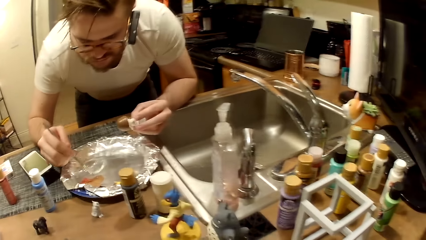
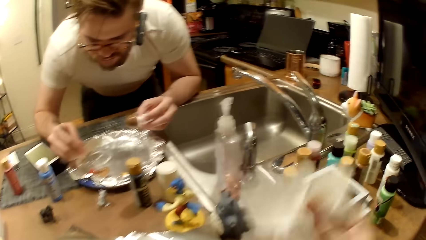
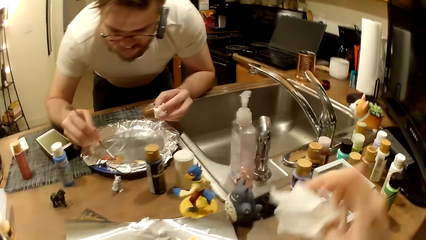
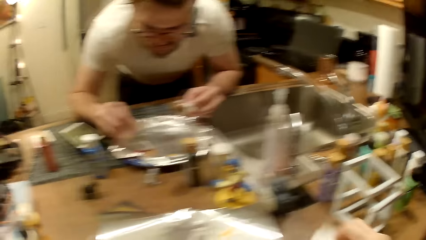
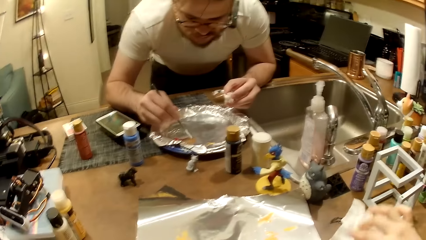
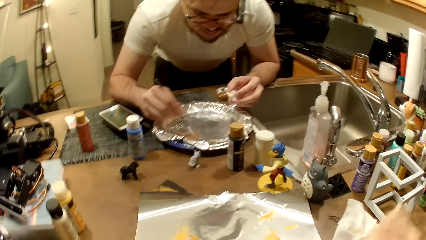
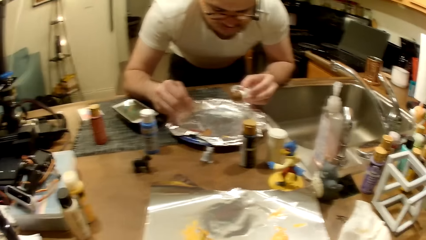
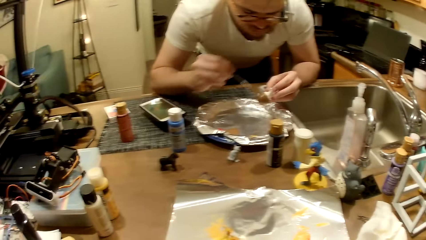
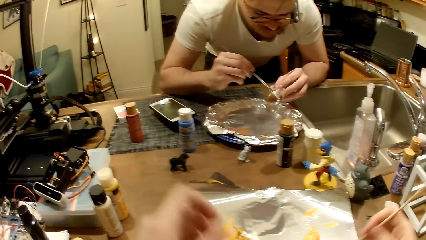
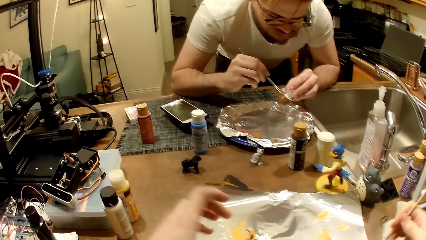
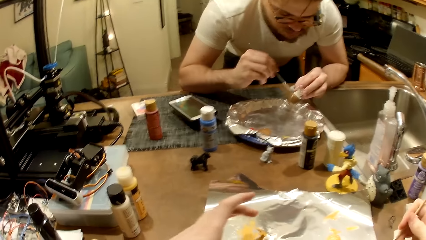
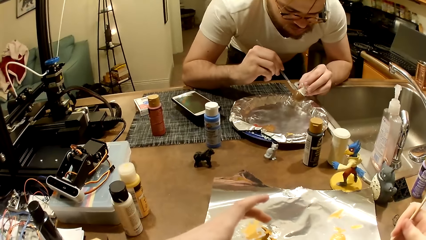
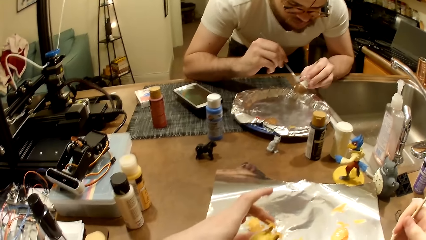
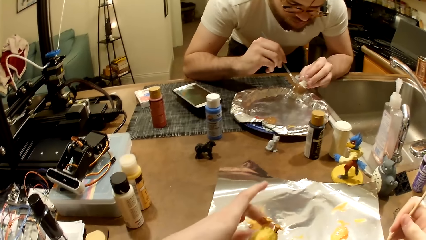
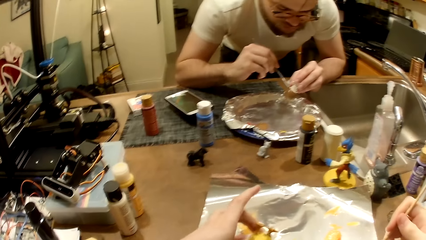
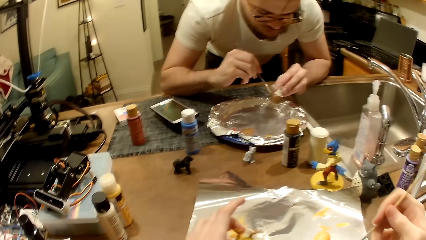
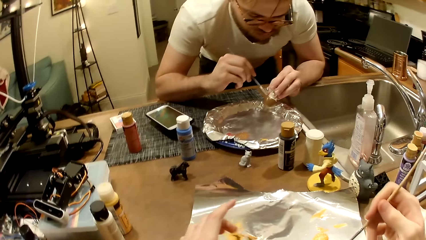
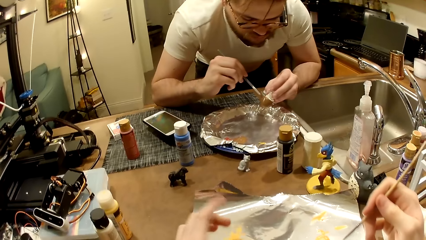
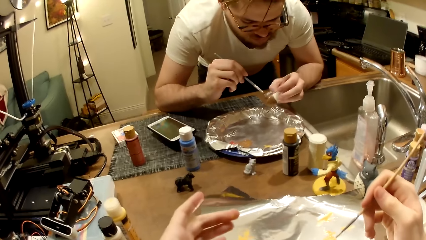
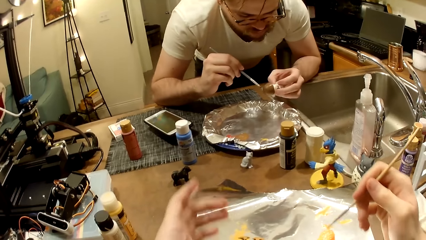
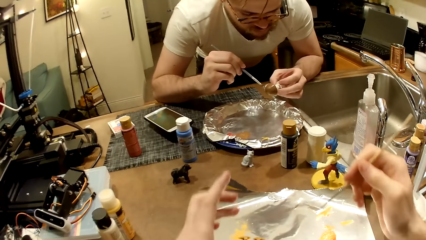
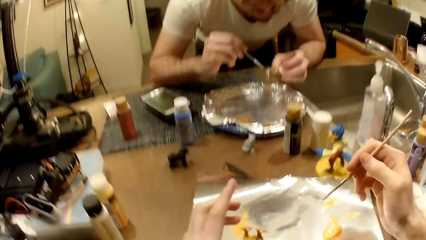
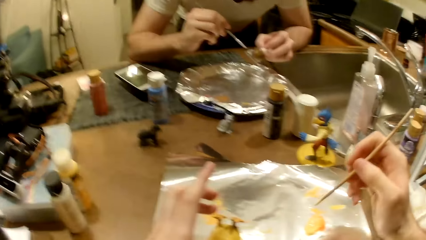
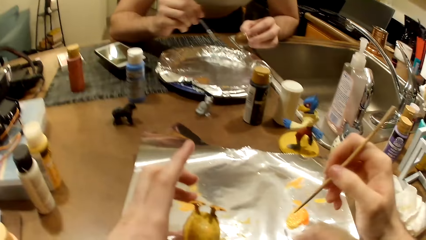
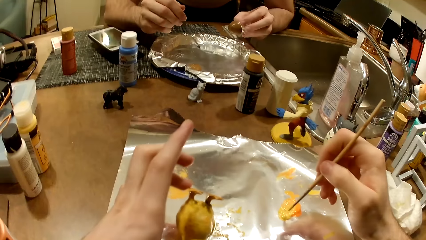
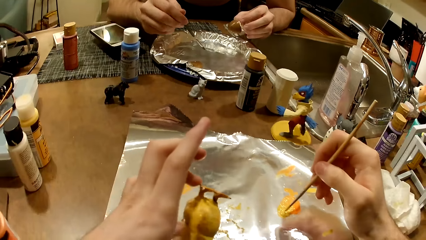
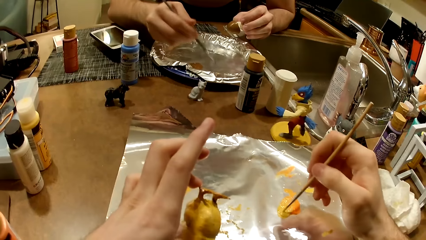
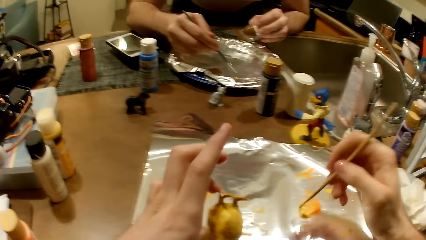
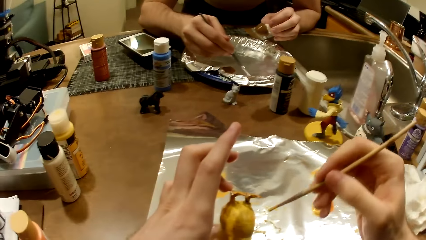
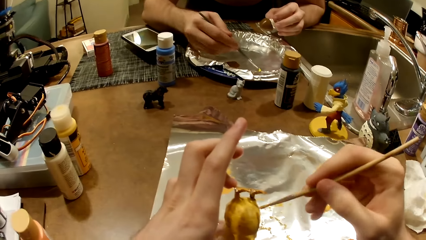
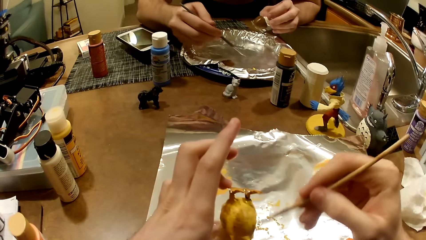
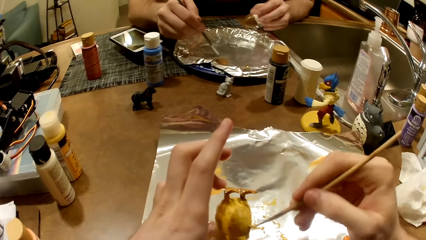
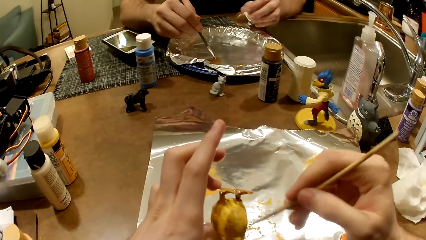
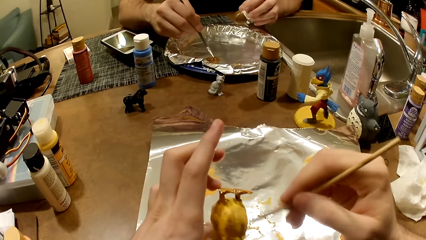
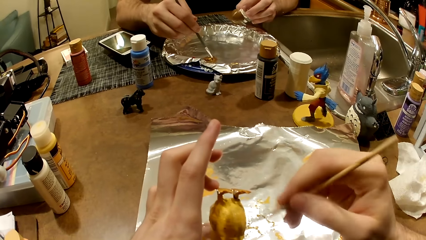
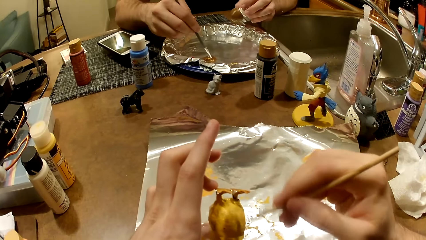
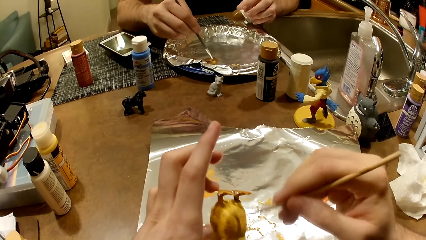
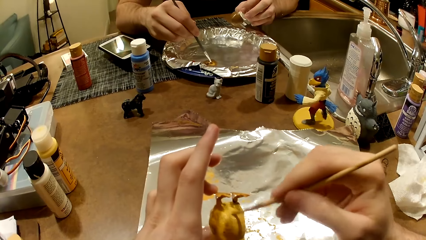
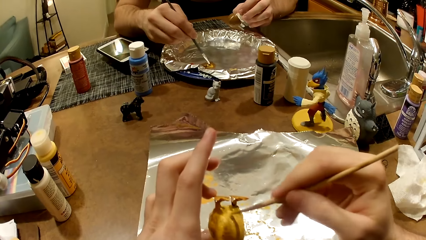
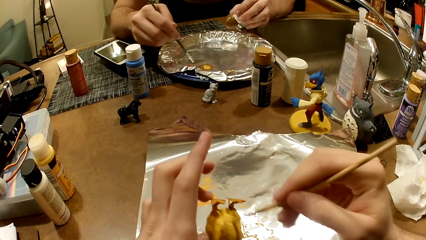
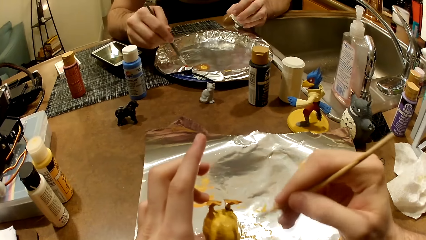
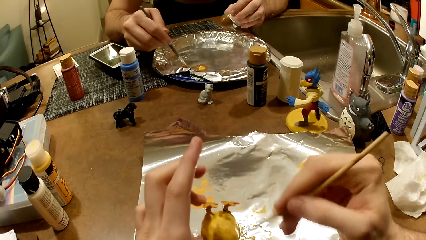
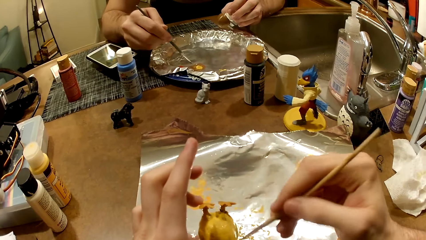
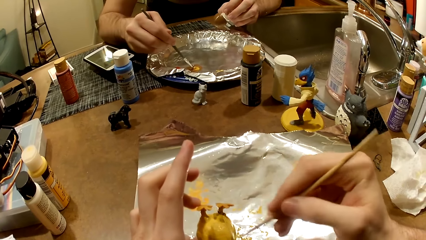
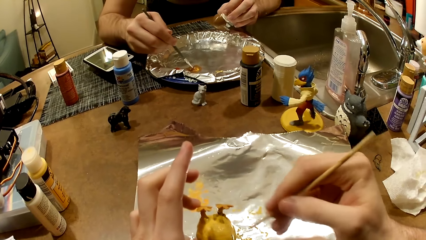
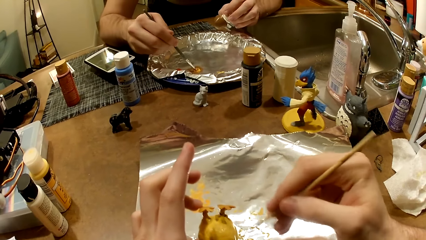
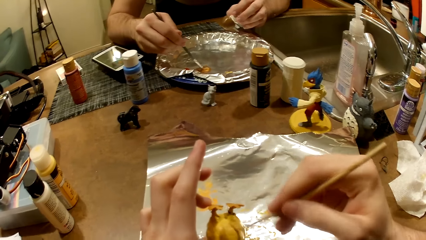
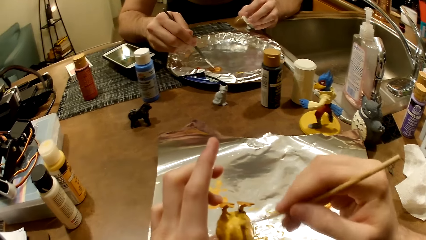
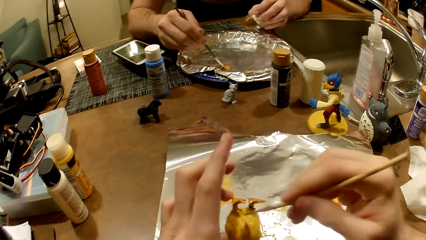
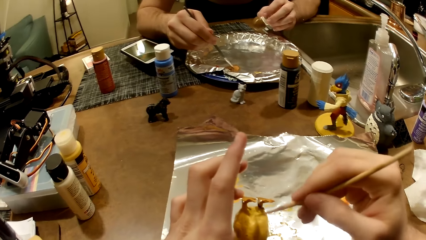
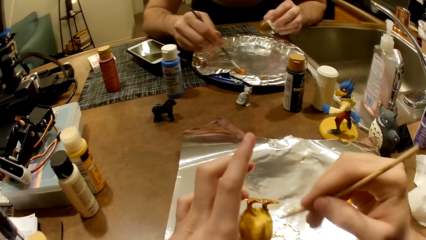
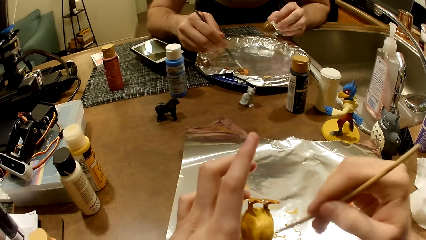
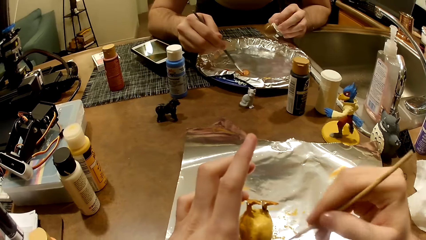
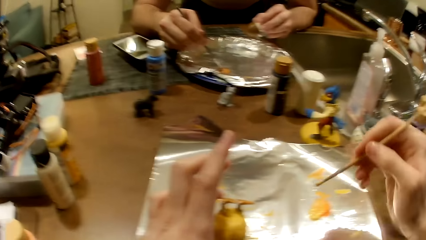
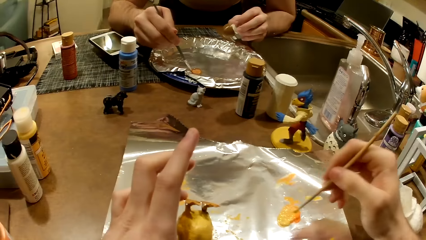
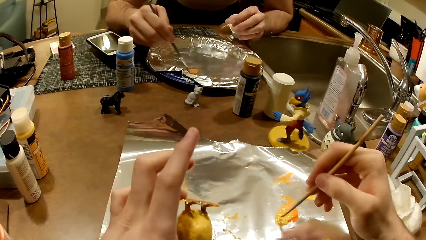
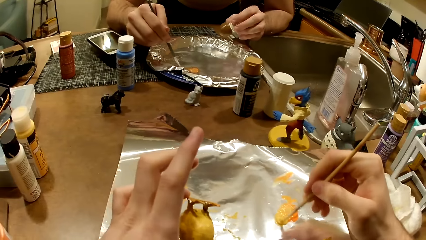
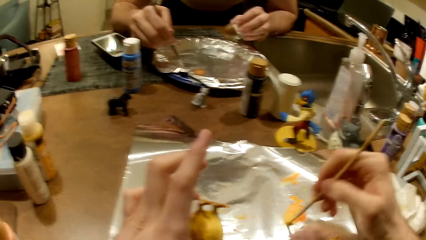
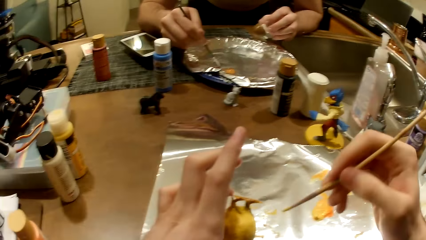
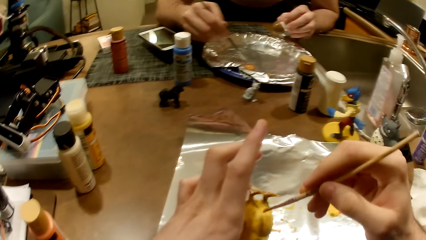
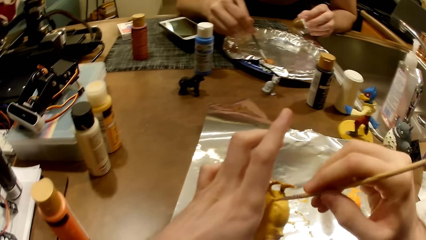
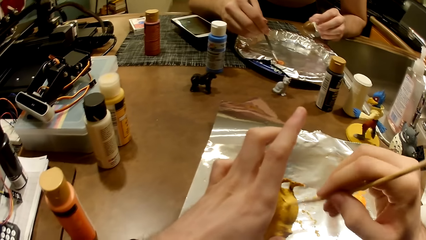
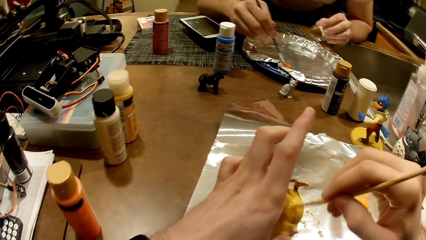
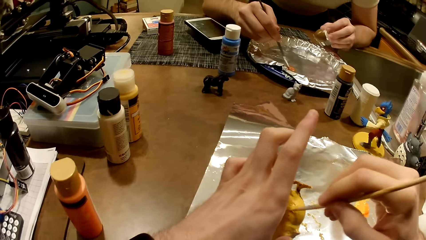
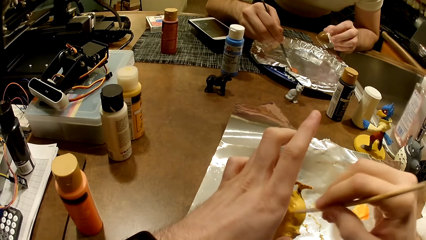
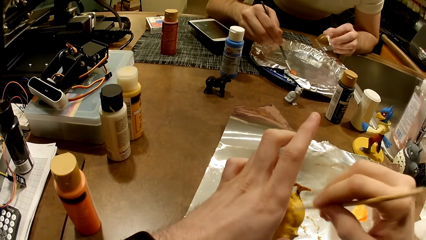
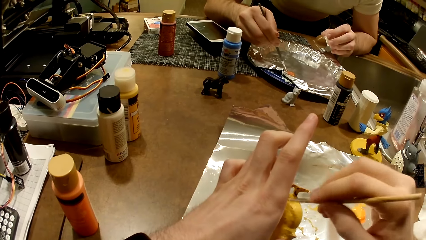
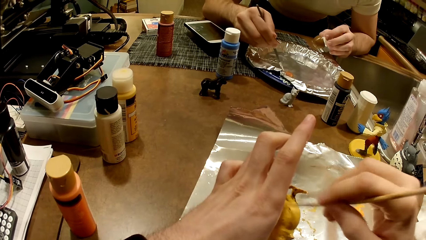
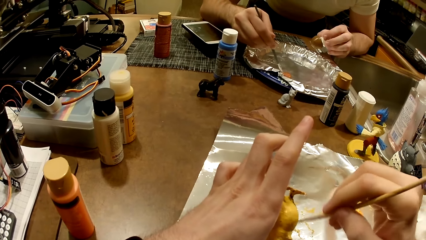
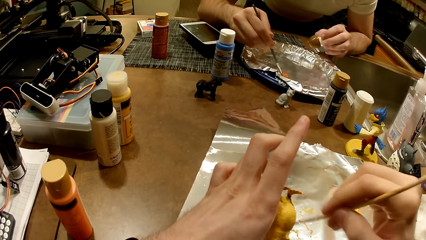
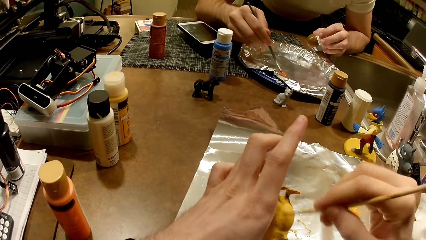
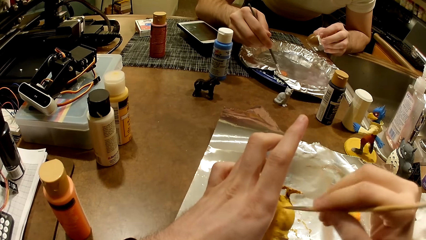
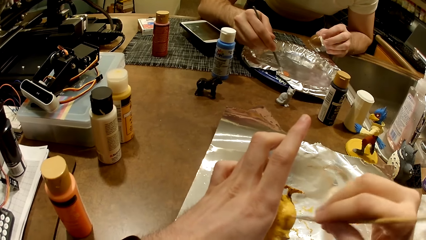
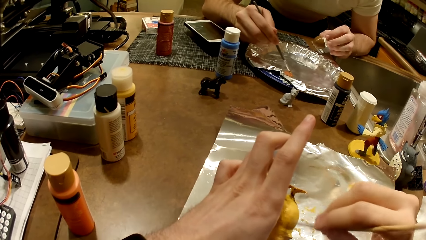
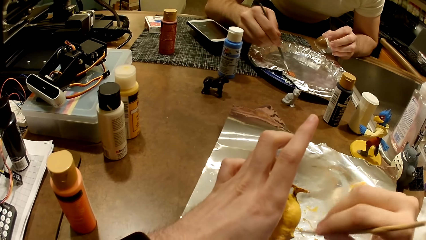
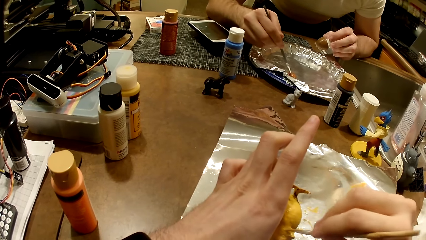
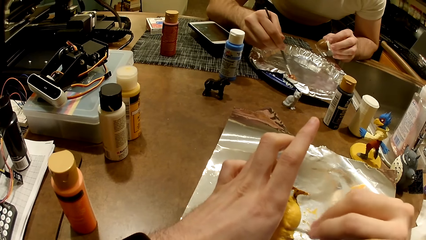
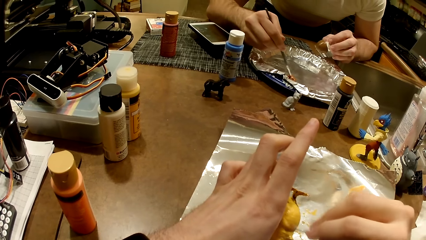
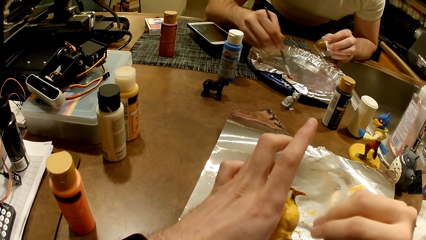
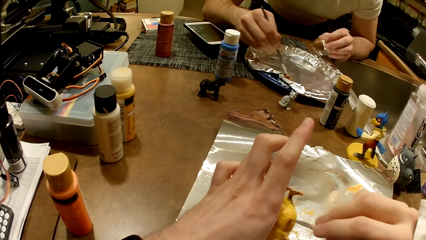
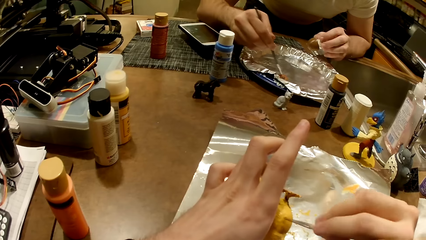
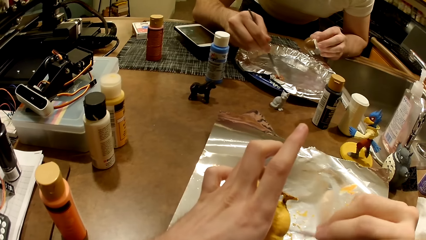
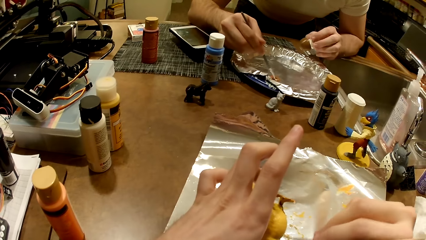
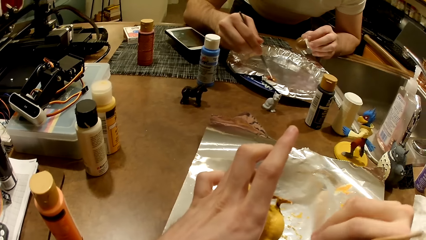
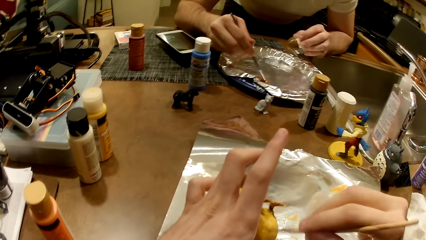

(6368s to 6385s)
A man mixes the paint and takes paint from the foil paper with the paintbrush in his right hand. The camera wearer drops the tissue paper on the table with his right hand. The man paints the action figure in his left hand with the paintbrush. The camera wearer takes paint from the foil paper with the paintbrush in his right hand. He mixes the paint. The man mixes paints on the foil paper with the paintbrush in his right hand. The camera wearer paints the action figure in his left hand with the paintbrush. He mixes the paint. He takes paint from the foil paper with the paintbrush in his right hand. He paints the action figure in his left hand with the paintbrush.
